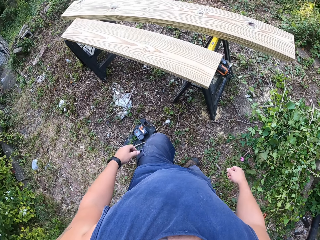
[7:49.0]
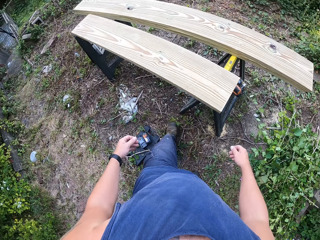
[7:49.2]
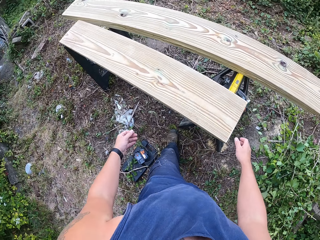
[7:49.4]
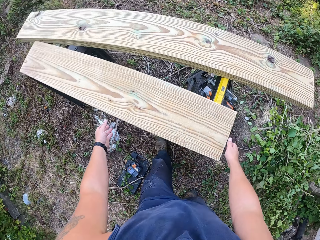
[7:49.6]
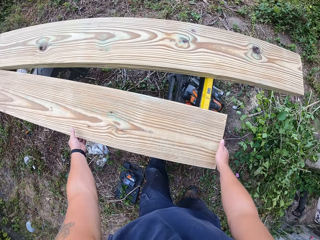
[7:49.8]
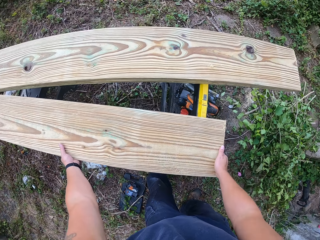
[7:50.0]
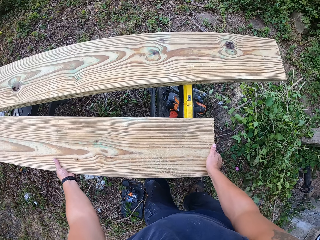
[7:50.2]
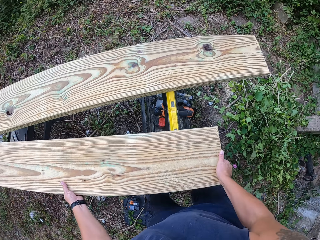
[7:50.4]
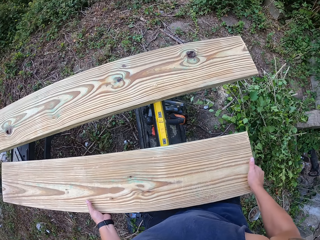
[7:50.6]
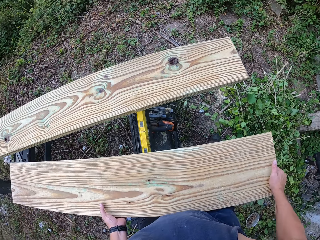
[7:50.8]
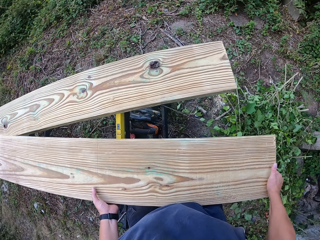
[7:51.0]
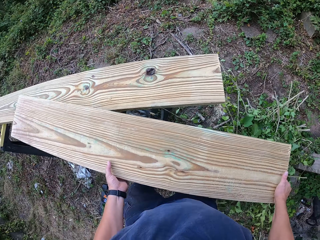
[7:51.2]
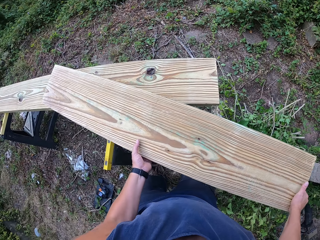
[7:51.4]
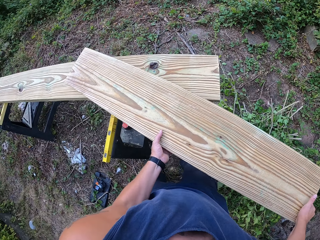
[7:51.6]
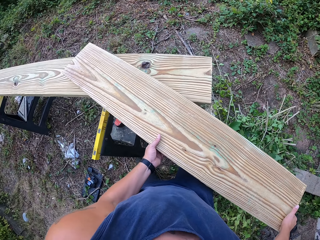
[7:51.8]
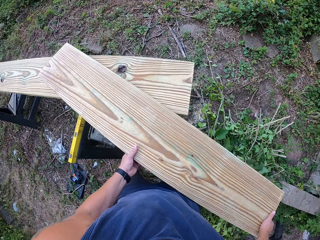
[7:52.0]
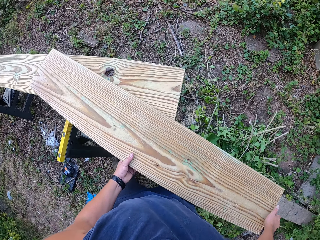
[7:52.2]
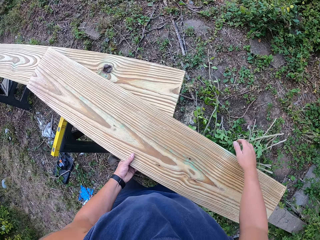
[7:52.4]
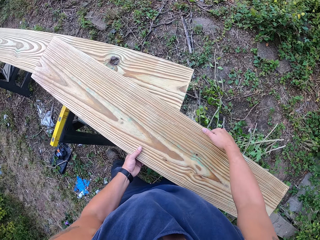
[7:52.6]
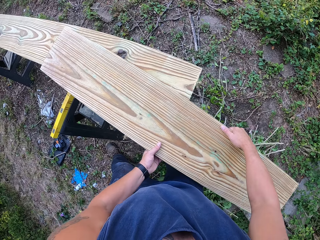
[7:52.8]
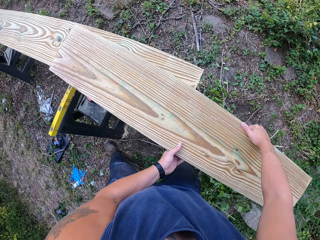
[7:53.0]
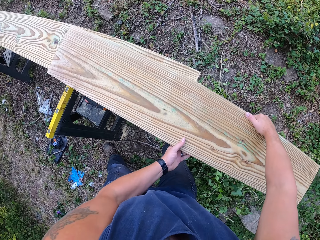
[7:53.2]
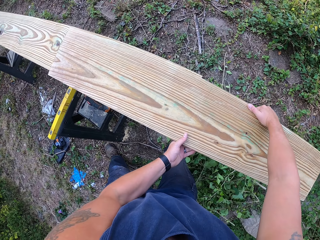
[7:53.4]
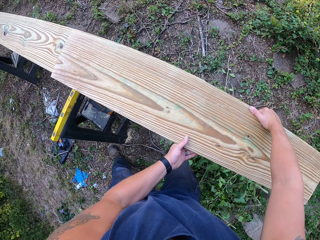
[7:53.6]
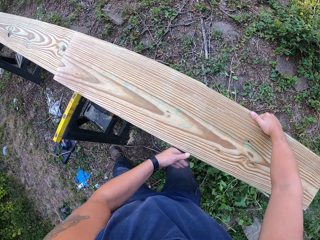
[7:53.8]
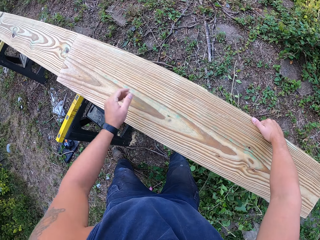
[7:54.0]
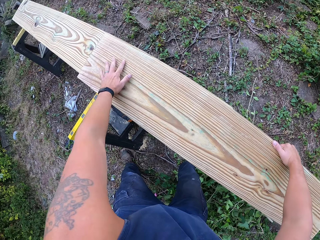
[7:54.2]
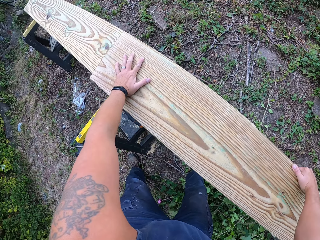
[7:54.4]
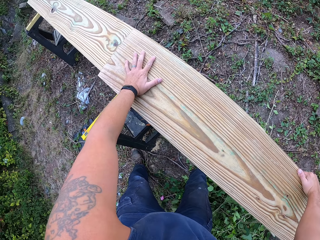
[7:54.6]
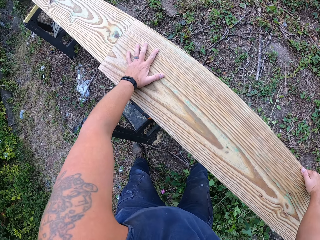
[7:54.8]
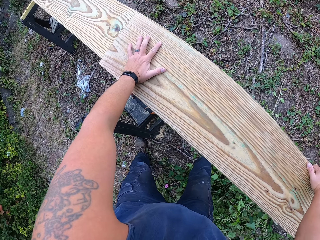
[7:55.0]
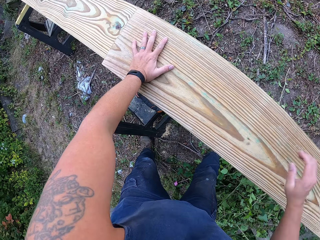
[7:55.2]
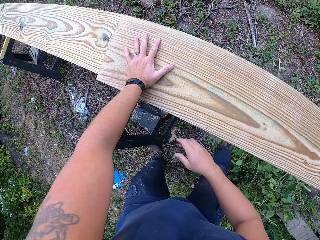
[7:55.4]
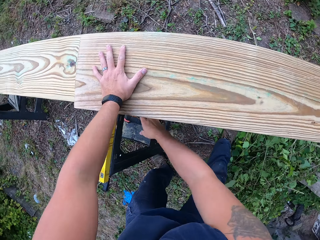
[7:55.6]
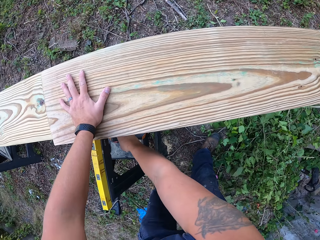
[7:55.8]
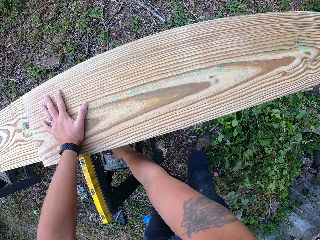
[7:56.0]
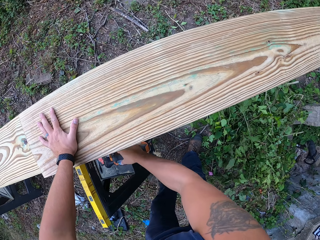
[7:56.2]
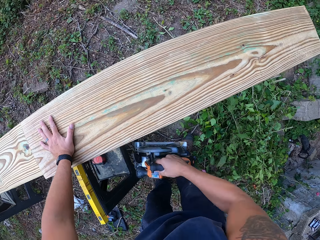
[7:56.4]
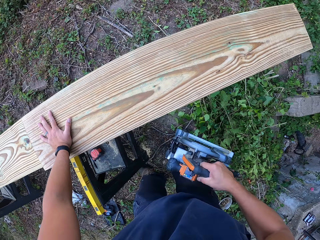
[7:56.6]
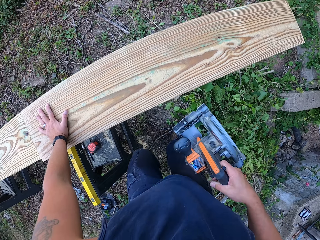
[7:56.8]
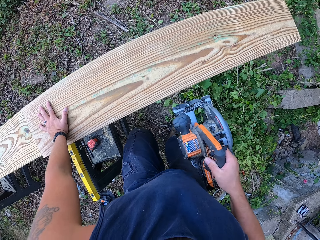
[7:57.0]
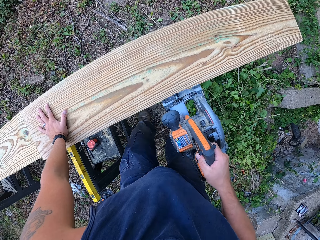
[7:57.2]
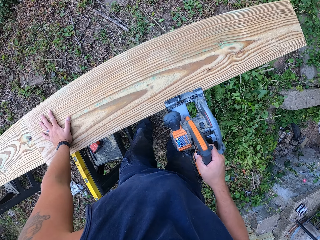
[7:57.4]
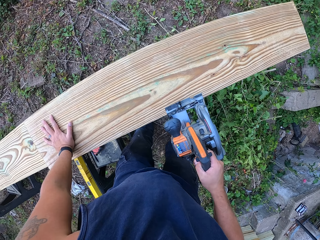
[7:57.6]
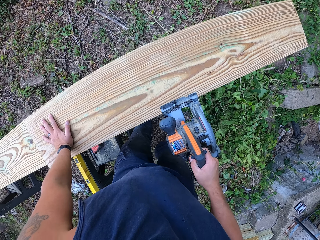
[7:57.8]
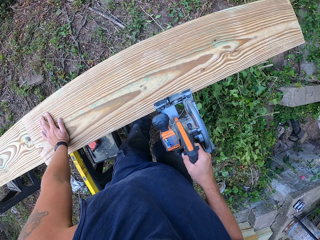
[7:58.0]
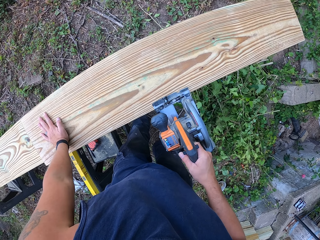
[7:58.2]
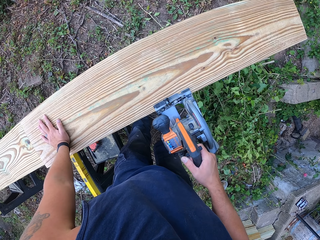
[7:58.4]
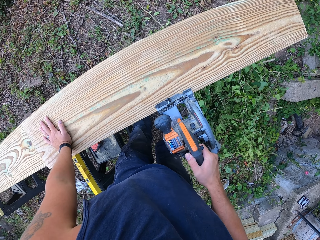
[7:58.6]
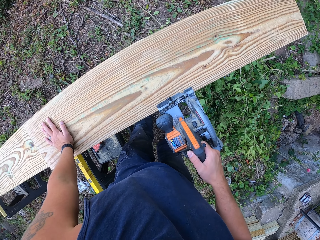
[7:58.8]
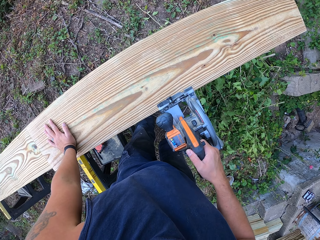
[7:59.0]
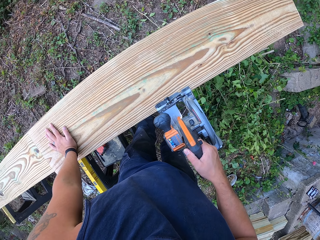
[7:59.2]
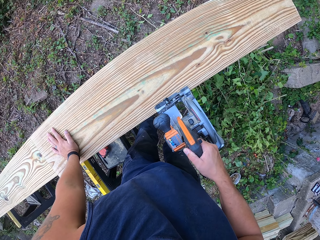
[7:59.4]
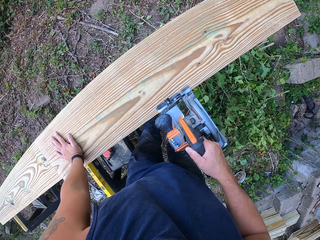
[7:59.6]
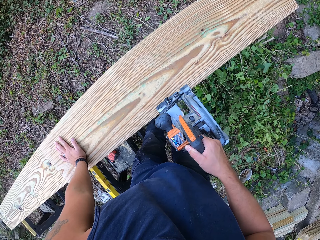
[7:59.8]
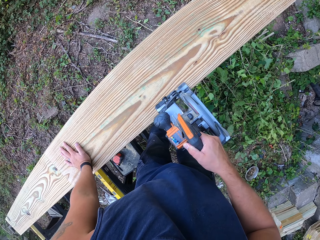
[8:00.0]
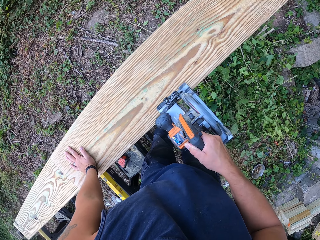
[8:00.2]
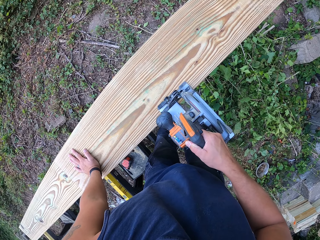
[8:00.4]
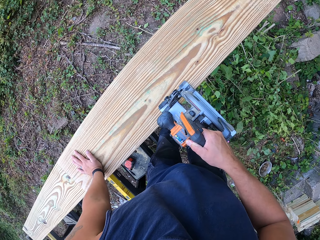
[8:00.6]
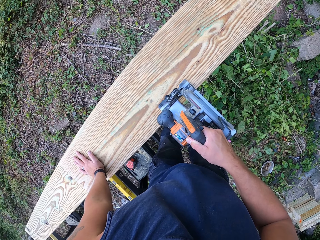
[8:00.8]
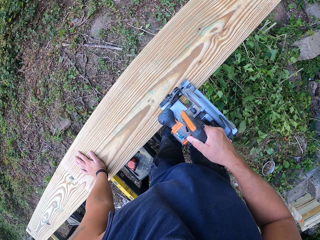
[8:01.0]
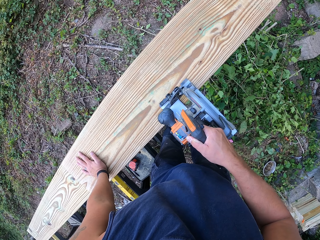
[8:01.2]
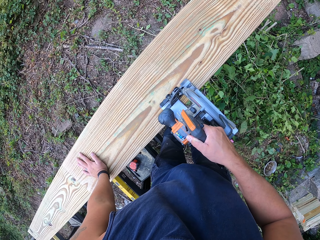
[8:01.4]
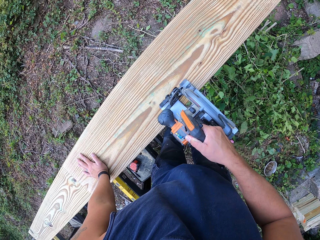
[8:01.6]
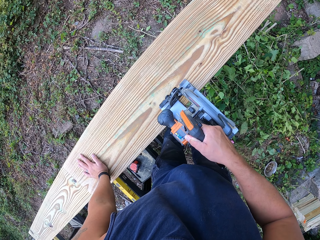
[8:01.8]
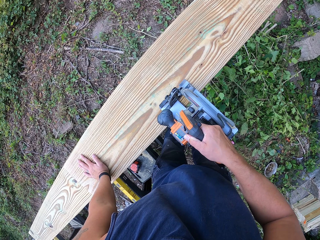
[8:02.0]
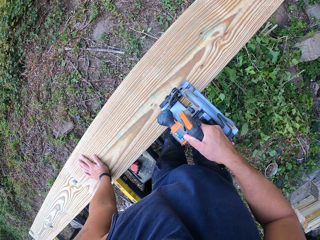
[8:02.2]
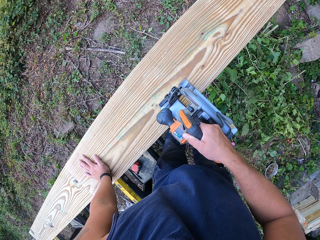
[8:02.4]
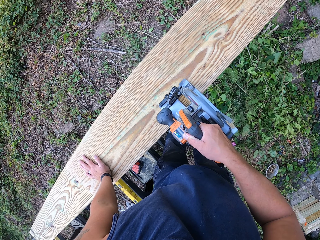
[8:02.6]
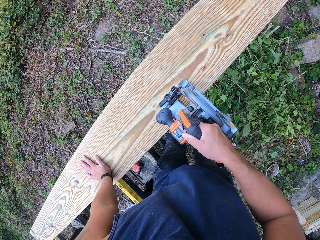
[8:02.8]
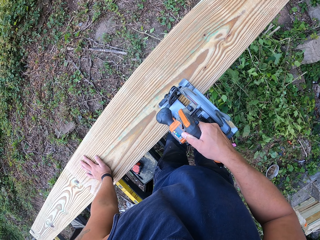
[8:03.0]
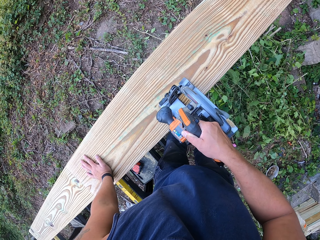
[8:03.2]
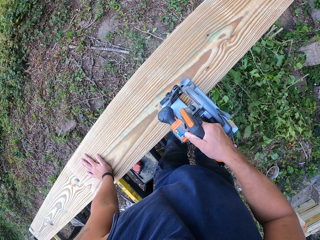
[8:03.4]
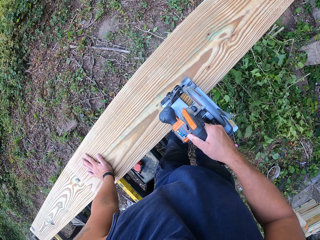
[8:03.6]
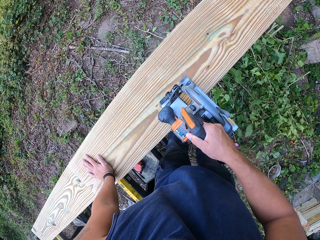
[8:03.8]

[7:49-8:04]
The camera wearer walks towards the stand. He lifts the second plank of wood from the lift with both of his hands. He places the second plank of wood on another plank of wood on the lift with both of his hands. He picks the circular saw from the lift with his right hand. He cuts the second plank of wood with the circular saw in his right hand.

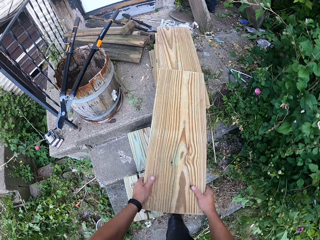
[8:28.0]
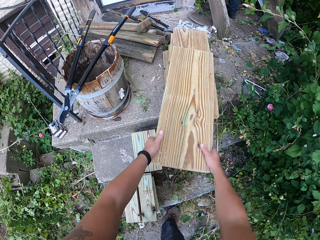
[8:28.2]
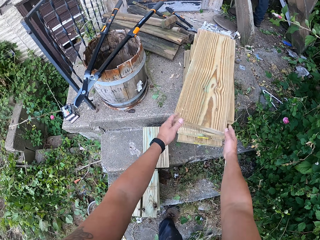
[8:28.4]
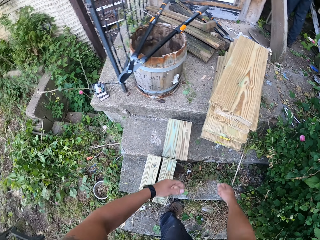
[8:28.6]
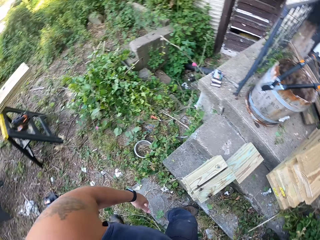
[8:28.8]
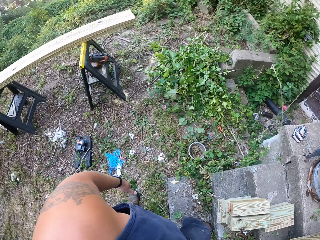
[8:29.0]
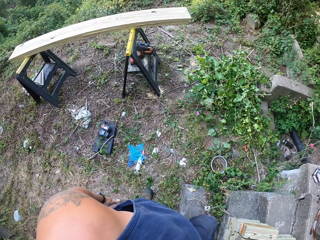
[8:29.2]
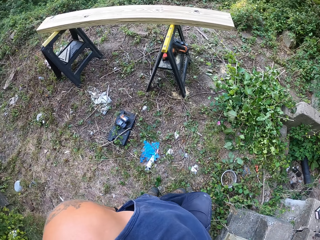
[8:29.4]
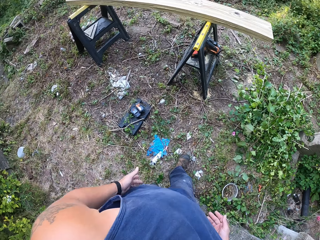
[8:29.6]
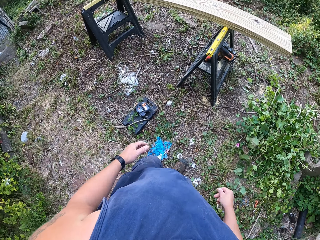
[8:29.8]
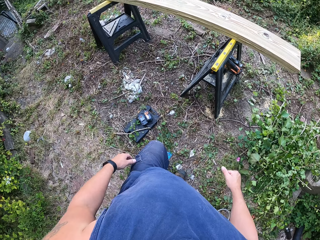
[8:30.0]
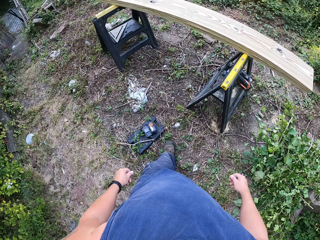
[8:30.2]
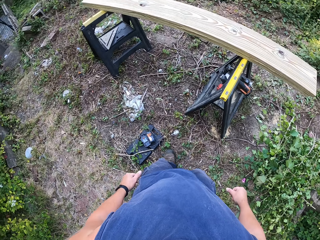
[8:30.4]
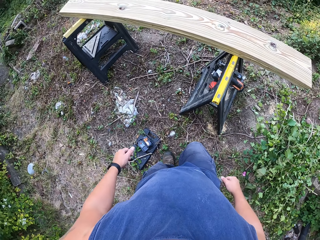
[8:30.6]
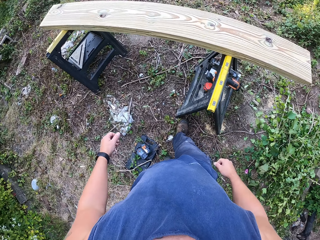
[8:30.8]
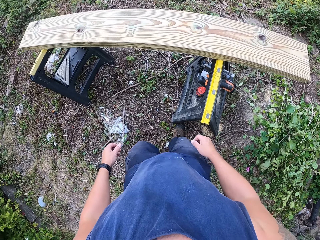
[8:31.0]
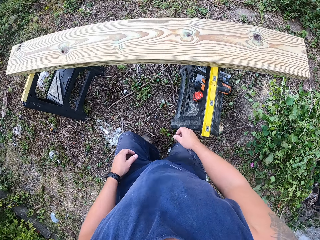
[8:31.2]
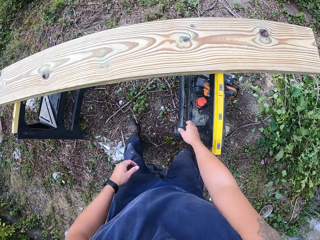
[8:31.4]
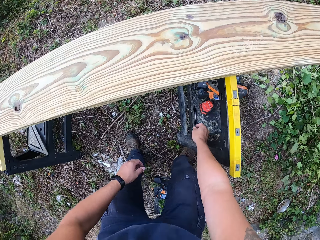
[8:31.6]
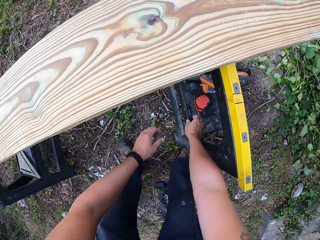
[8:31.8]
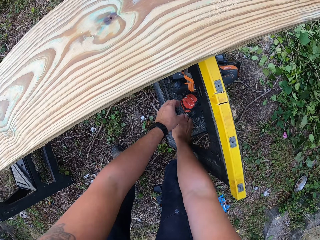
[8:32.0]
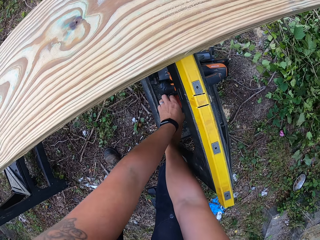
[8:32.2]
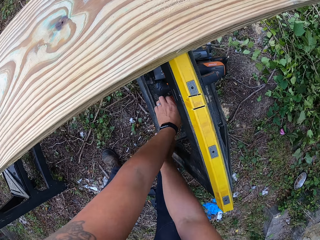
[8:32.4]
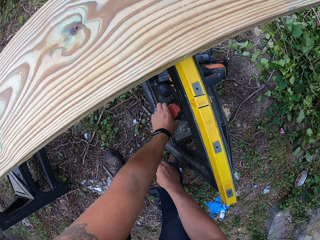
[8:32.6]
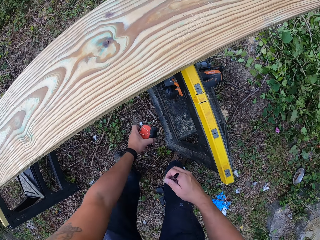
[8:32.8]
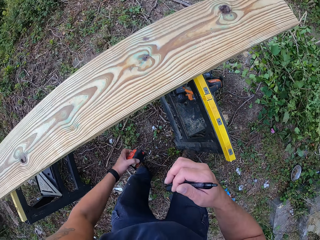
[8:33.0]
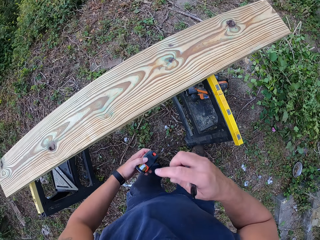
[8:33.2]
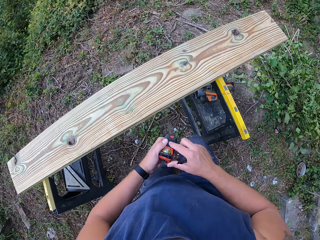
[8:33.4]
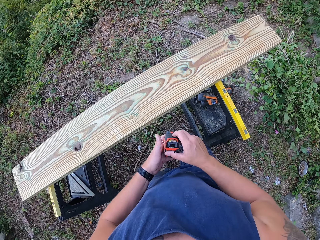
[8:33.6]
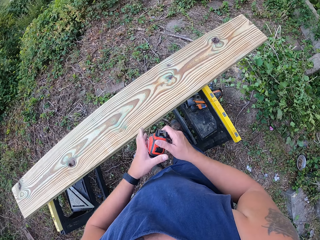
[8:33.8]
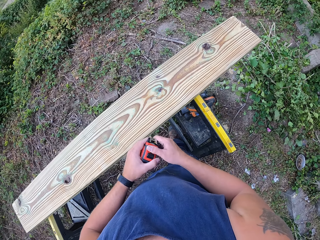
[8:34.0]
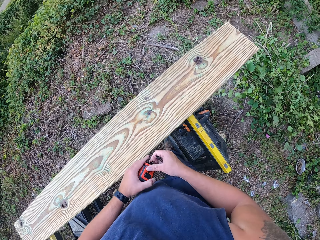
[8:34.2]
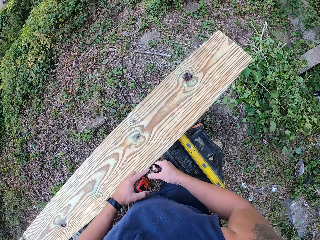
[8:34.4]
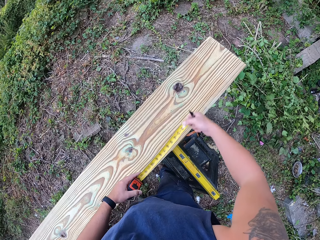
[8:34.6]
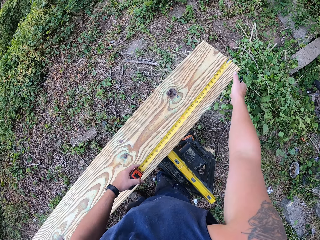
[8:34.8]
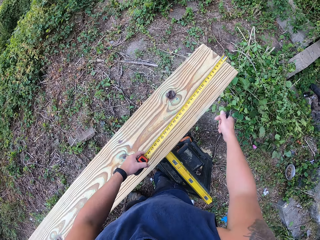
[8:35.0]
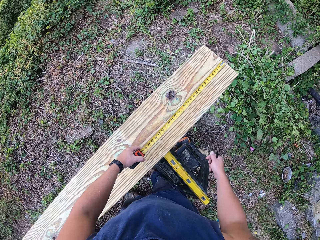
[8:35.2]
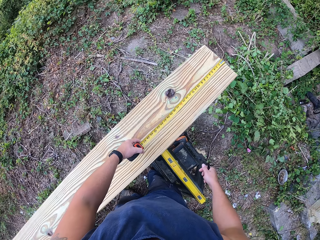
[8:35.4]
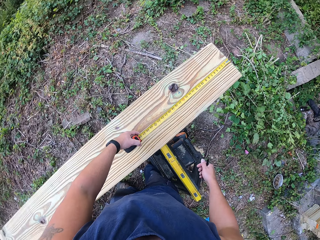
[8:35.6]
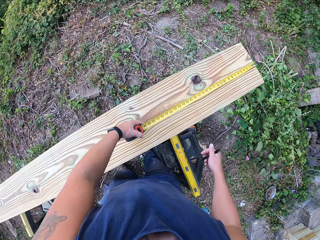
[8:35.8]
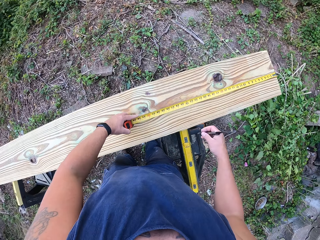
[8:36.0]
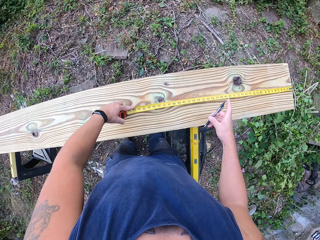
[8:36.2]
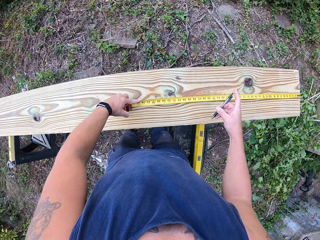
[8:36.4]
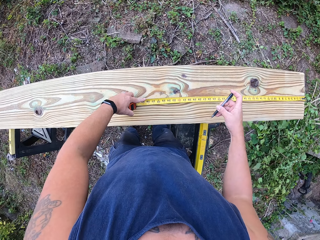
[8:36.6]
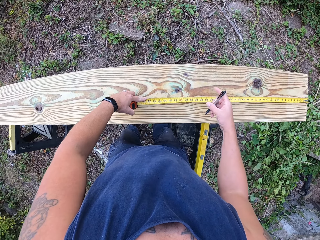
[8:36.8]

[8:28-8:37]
The camera wearer places the portion of wood on the staircase with both of his hands. He walks towards the stand. He picks the pen from the lift with his right hand. He picks the tape measure from the lift with his left hand. He pulls out the tape of the tape measure with his right hand. He places the hook of the tape measure on the third plank of wood on the lift with both of his hands. He measures a timber.
